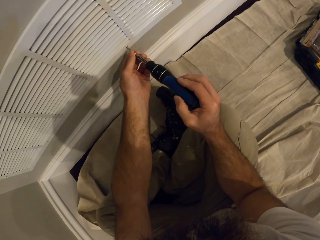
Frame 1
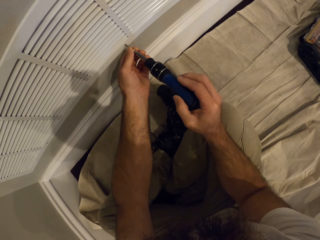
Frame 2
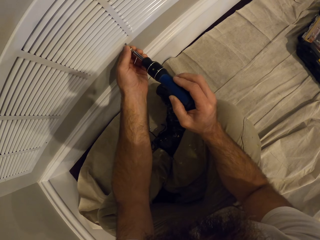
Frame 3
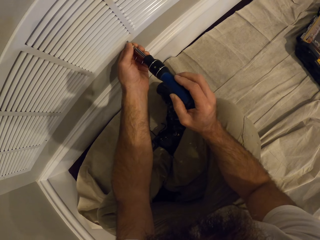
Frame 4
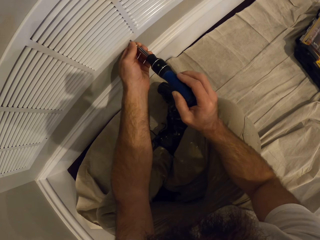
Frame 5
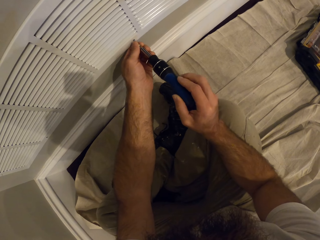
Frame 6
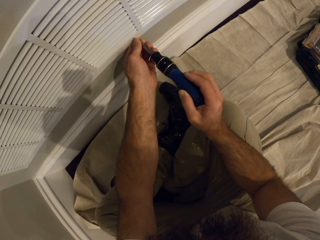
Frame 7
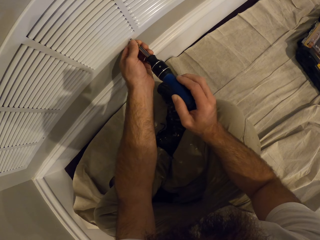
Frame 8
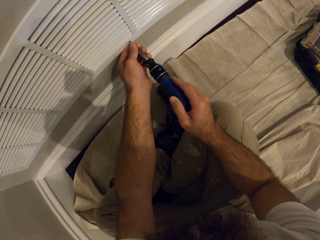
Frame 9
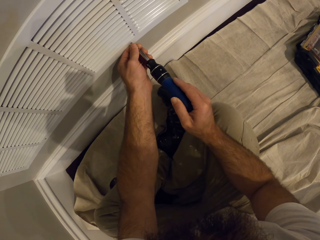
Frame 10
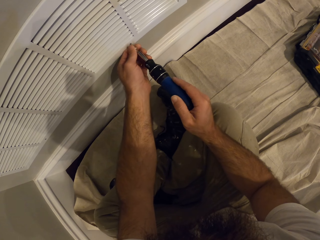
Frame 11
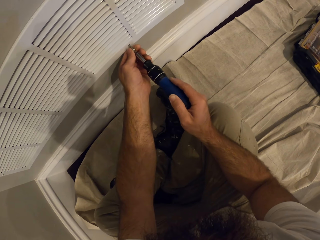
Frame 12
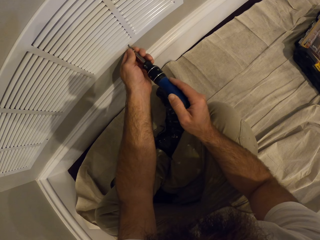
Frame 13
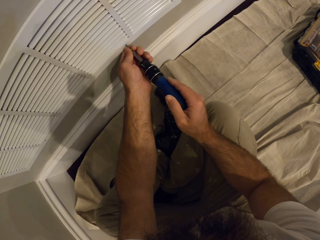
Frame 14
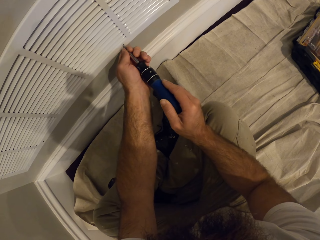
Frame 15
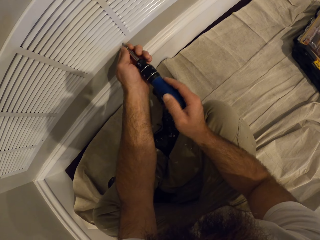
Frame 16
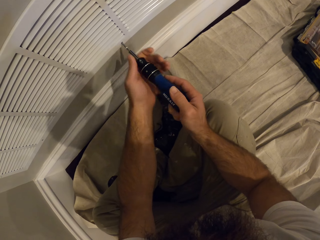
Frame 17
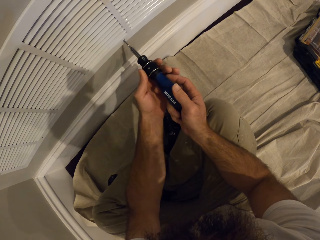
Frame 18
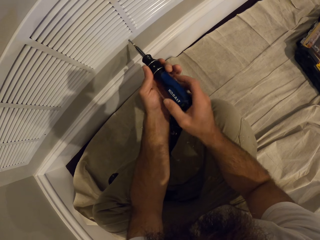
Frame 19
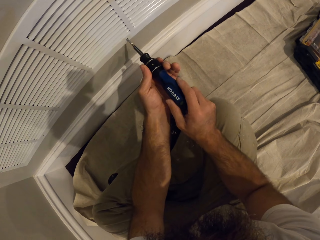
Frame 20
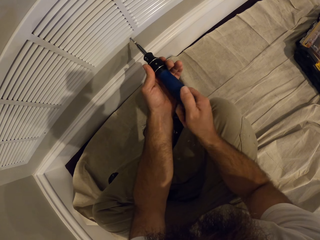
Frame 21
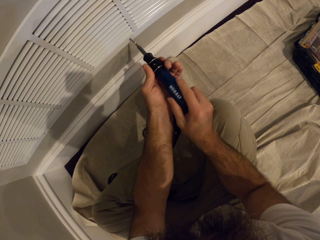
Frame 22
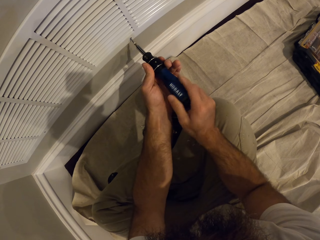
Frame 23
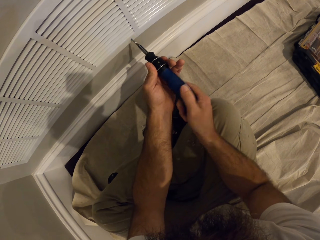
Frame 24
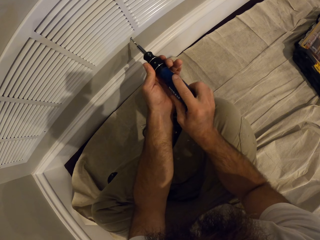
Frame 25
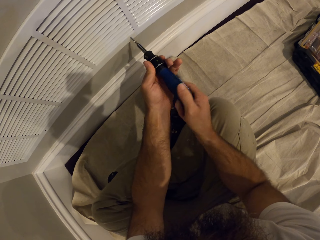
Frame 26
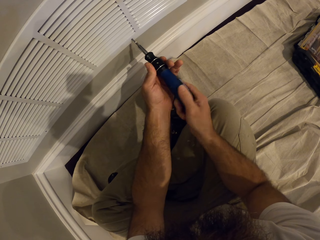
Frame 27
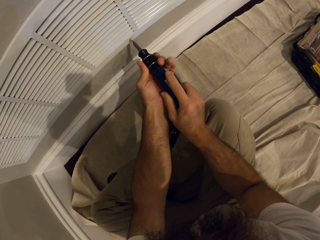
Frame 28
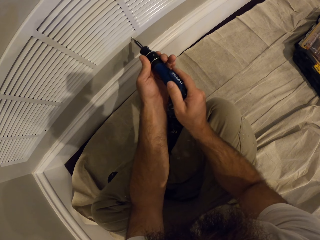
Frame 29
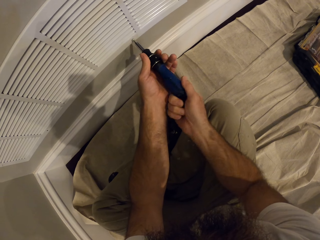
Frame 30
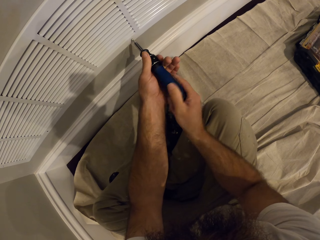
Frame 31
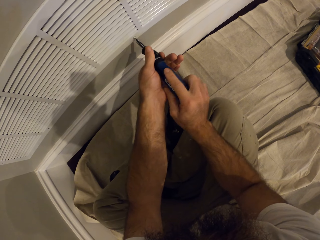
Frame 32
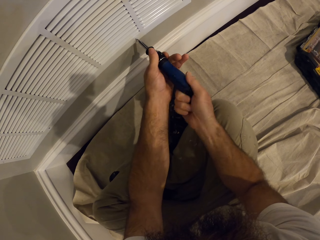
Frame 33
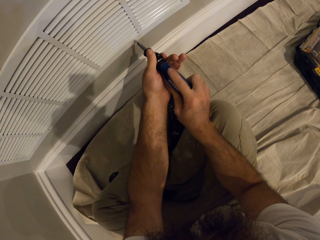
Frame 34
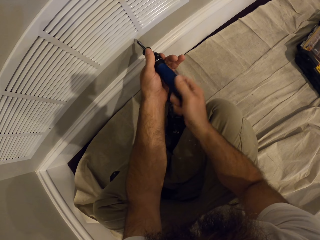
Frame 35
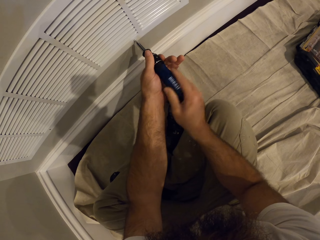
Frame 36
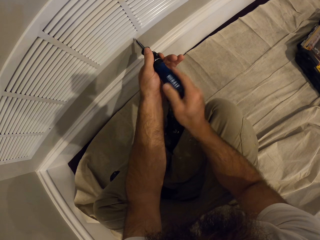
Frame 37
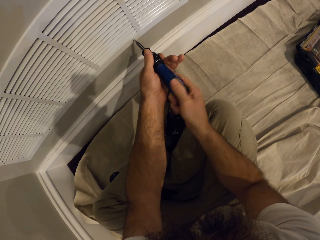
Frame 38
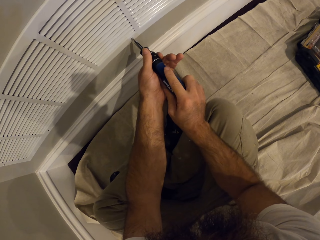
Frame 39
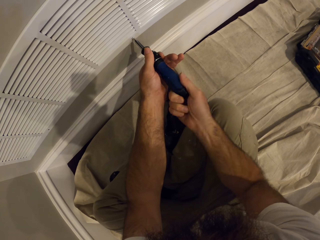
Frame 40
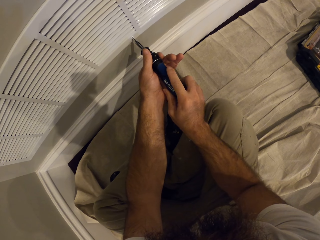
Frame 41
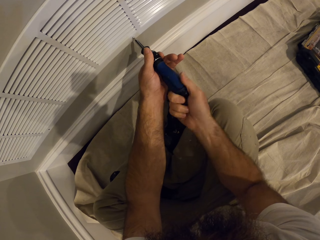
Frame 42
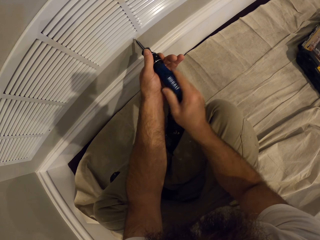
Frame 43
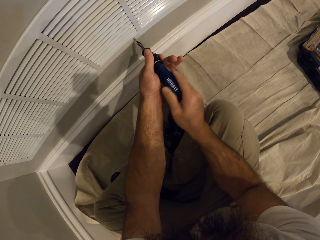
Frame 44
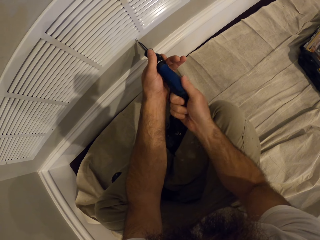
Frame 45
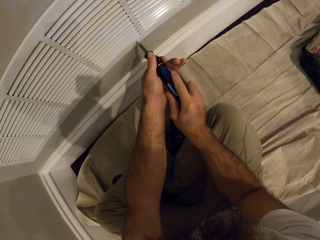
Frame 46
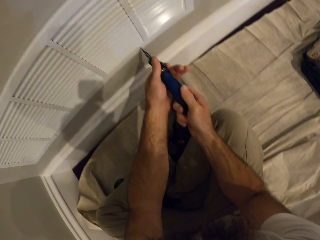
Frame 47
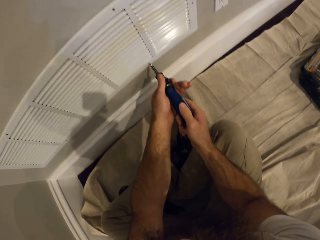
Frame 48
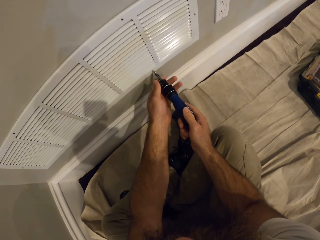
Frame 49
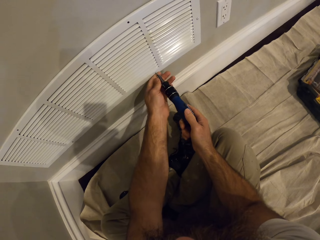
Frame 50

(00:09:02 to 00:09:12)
The camera wearer screws the air vent cover in with the screwdriver in both hands.

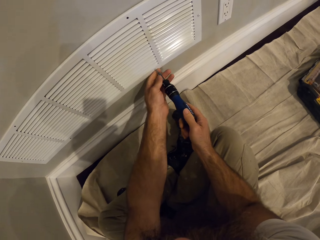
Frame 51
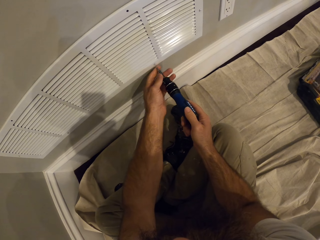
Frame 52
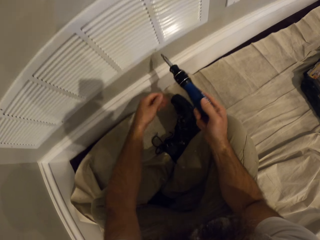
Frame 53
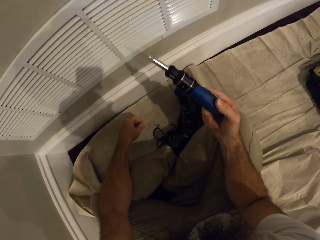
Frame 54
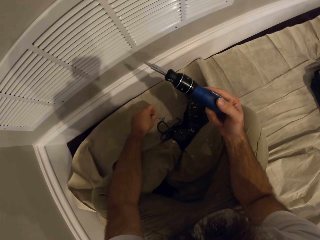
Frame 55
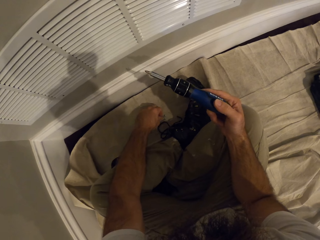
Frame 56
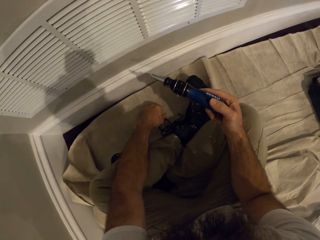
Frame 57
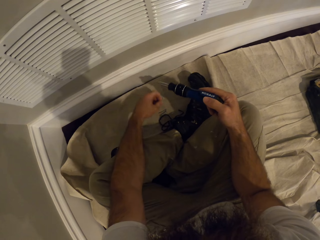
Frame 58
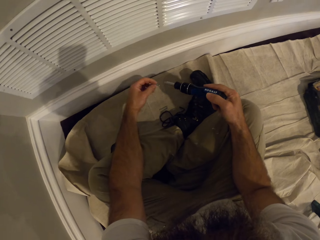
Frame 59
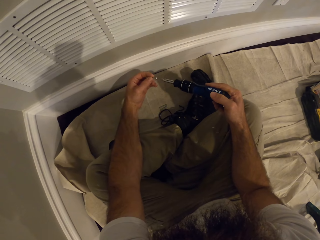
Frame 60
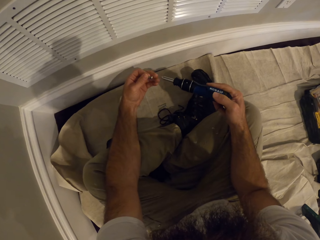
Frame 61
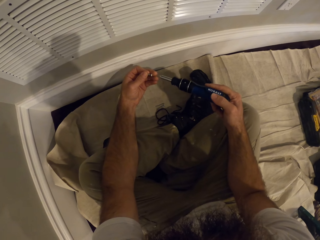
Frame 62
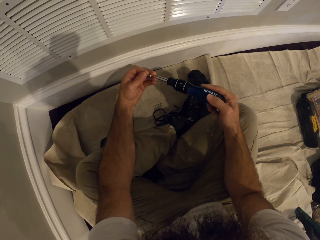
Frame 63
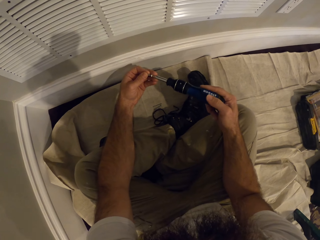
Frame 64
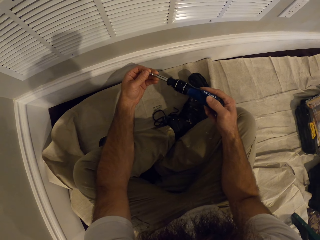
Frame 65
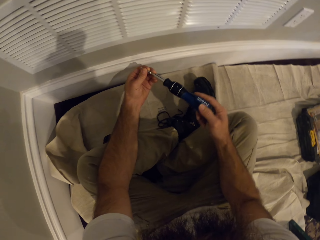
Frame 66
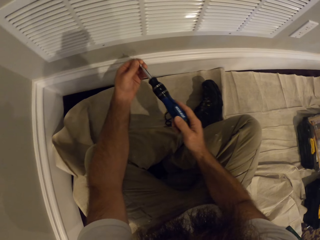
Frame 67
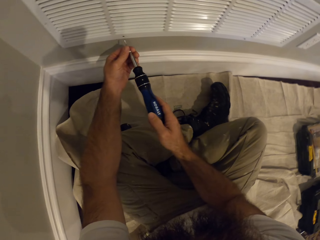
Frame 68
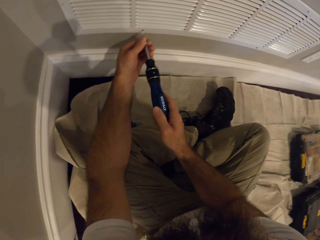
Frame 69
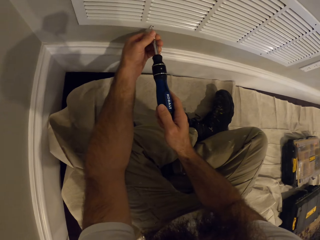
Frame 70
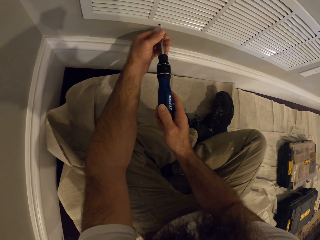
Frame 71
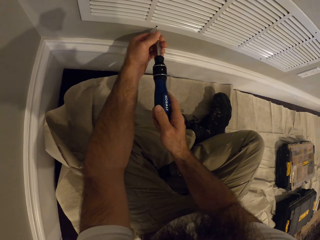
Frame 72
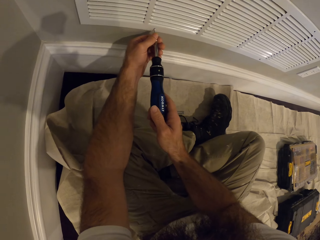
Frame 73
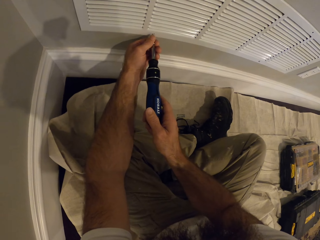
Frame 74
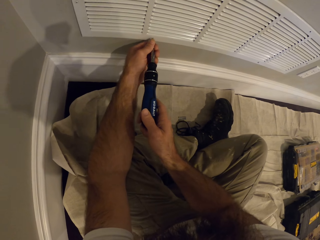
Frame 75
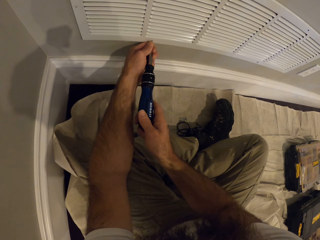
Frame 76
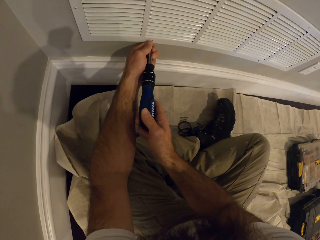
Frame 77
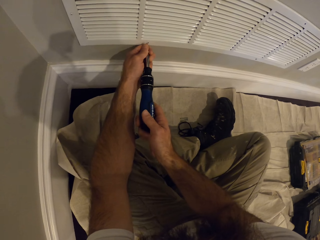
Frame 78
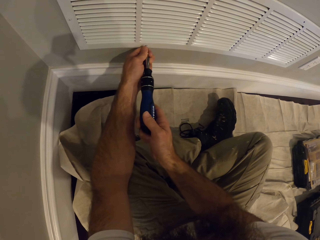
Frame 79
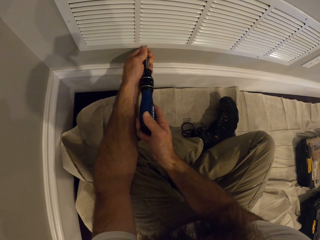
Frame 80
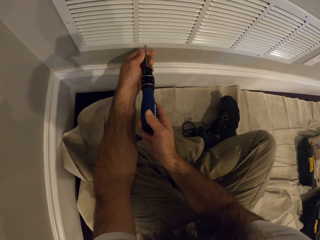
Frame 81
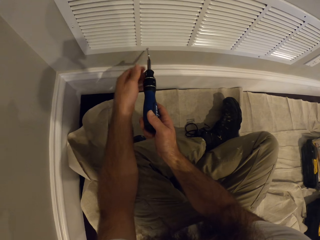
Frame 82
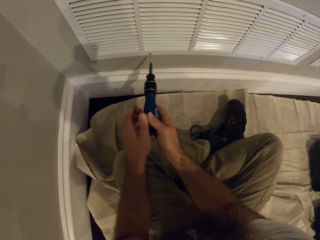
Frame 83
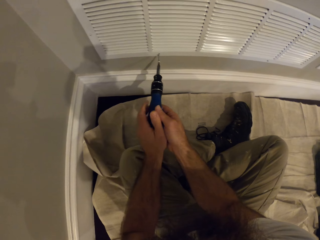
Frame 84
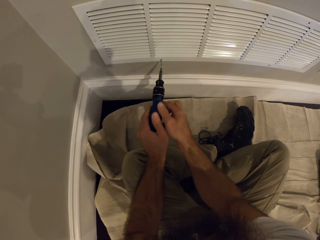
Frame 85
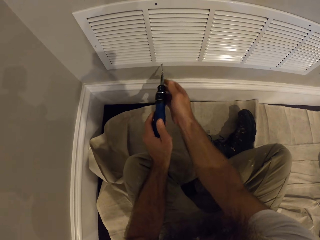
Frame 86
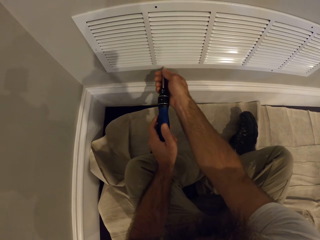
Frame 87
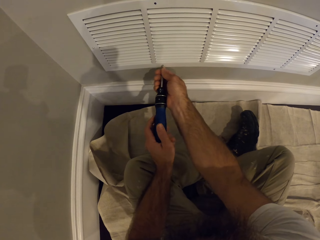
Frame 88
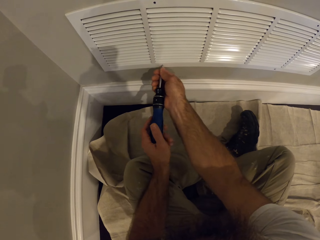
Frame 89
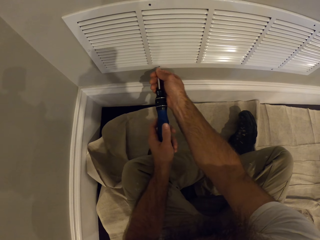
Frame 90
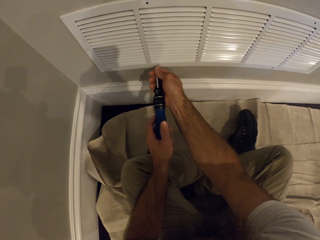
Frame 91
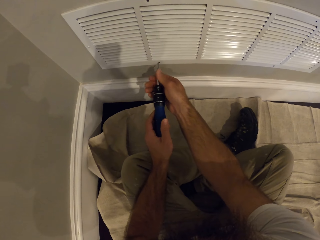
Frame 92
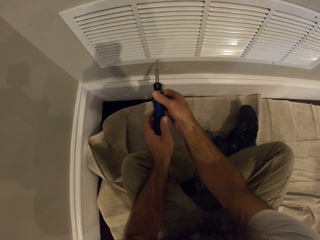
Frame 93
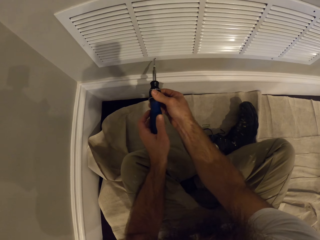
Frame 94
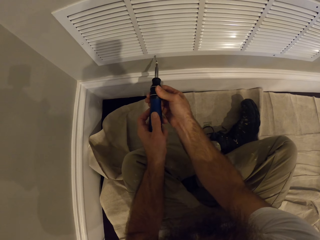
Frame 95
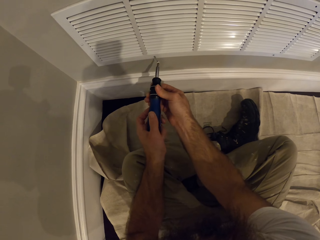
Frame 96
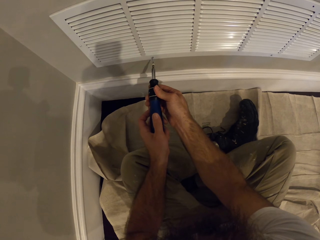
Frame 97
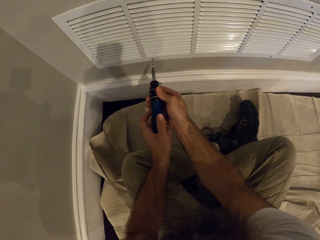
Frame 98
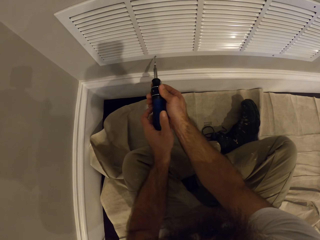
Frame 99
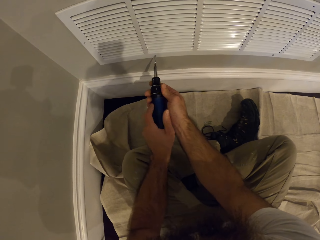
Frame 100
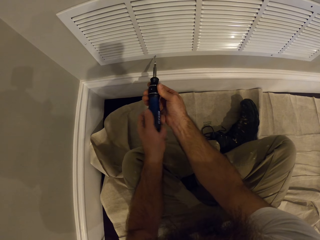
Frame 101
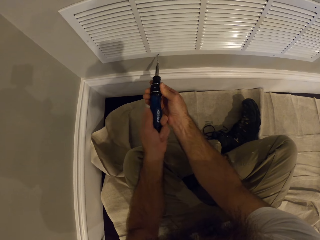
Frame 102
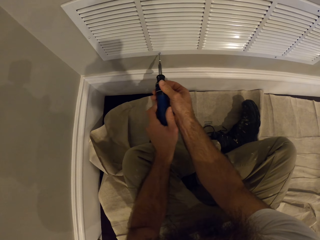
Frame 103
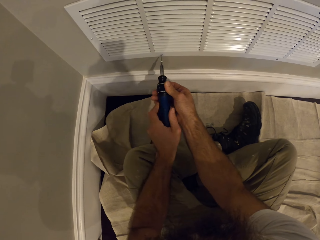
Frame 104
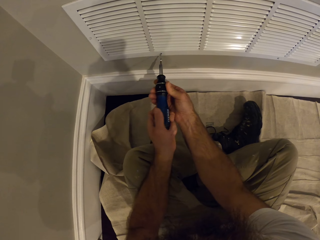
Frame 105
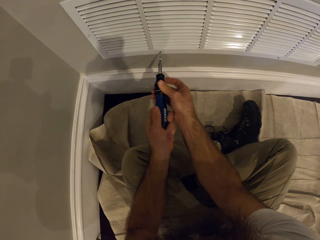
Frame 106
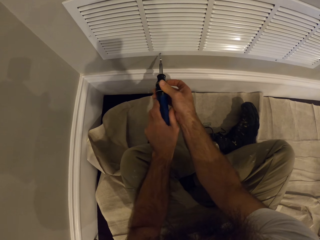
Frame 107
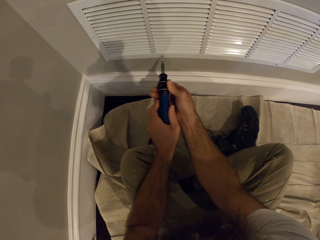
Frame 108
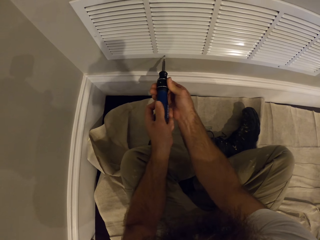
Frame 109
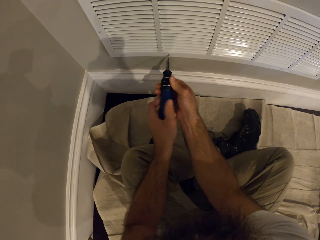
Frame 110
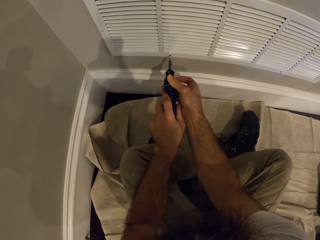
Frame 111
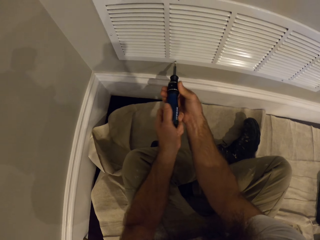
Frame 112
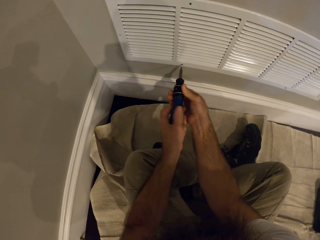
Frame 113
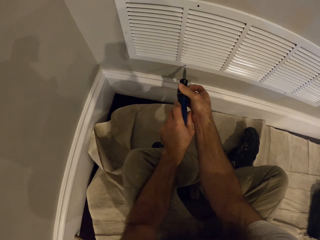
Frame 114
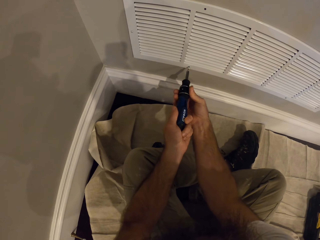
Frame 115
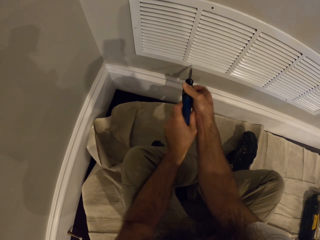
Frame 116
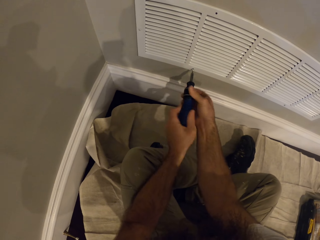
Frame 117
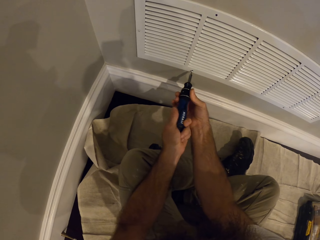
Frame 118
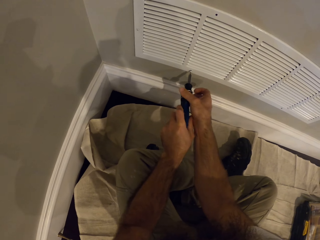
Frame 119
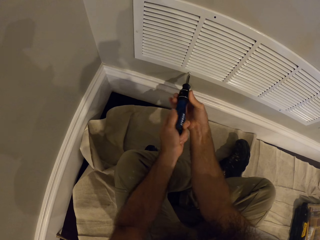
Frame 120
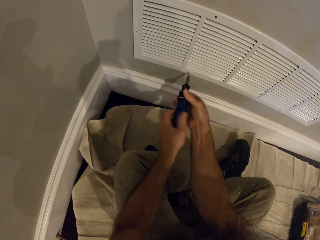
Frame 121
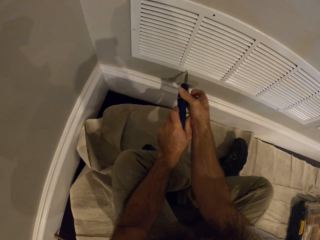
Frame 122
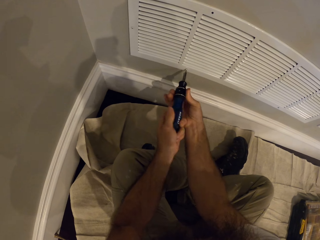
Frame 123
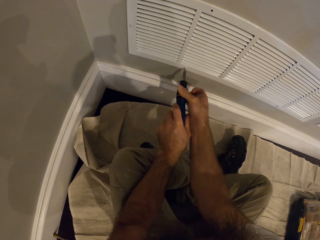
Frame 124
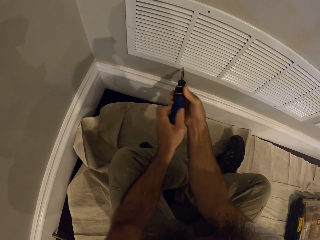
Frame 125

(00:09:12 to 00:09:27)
The camera wearer picks up a screw from the floor with his left hand. He fits the screwdriver on the screw with both hands. He attaches the screw to the screwdriver with his left hand. He inserts the nail in the vent hole. He screws the vent cover with the screwdriver in both hands. He starts to screw in the nail using the screwdriver.
